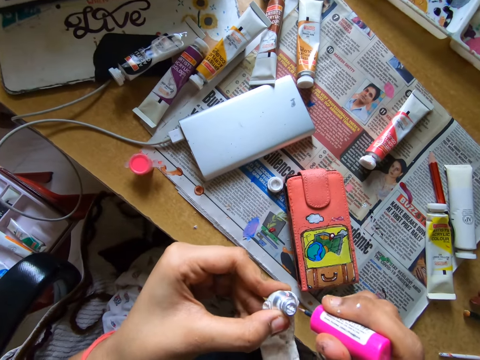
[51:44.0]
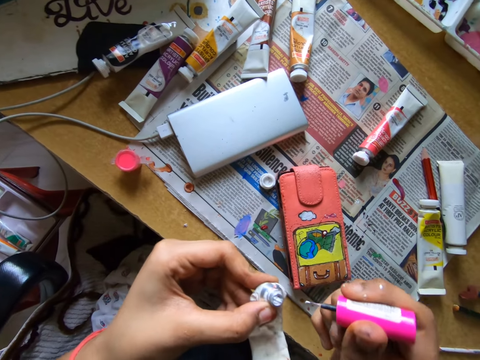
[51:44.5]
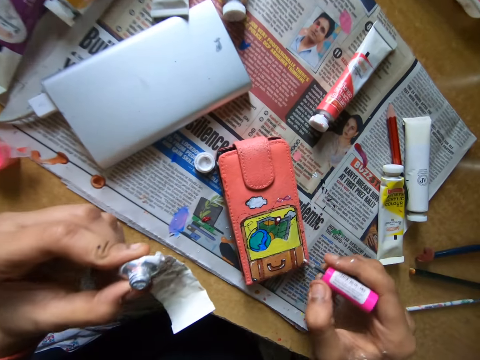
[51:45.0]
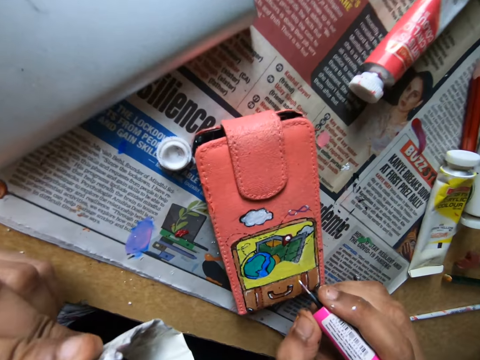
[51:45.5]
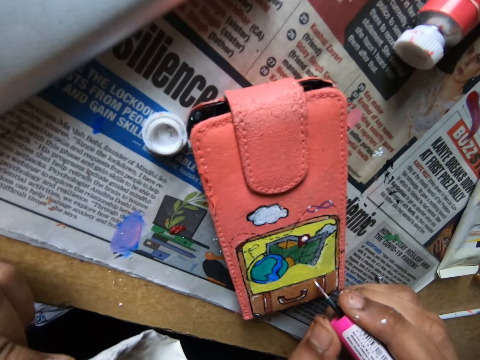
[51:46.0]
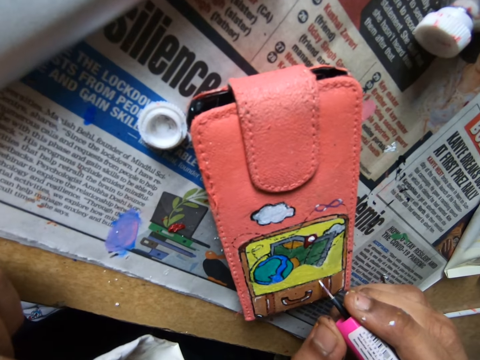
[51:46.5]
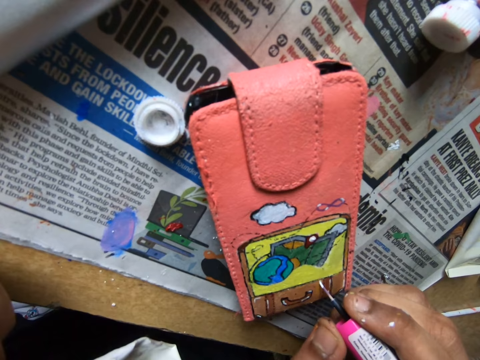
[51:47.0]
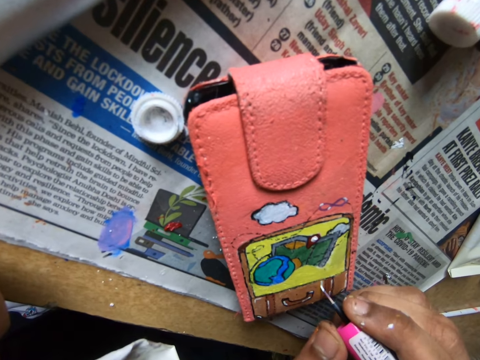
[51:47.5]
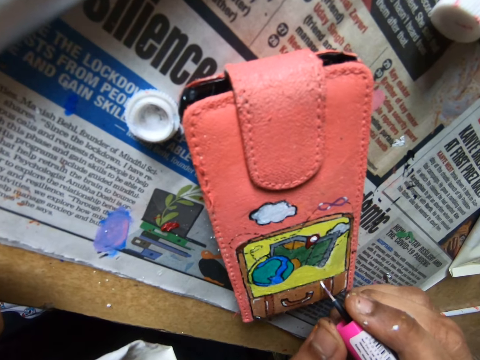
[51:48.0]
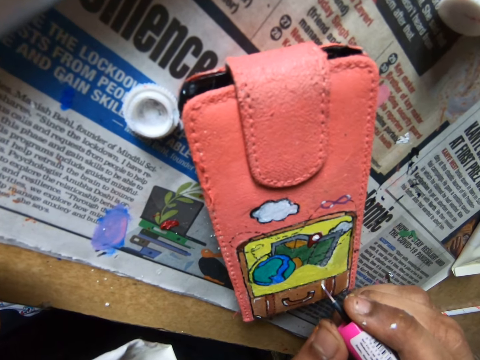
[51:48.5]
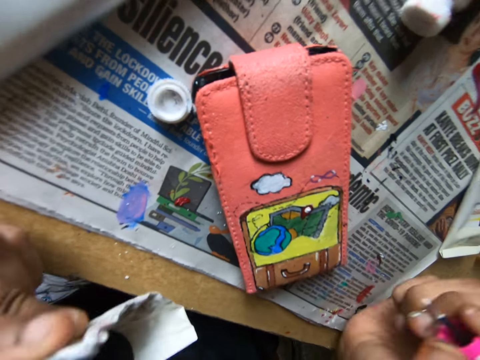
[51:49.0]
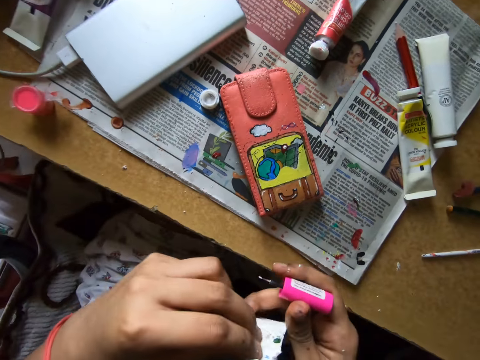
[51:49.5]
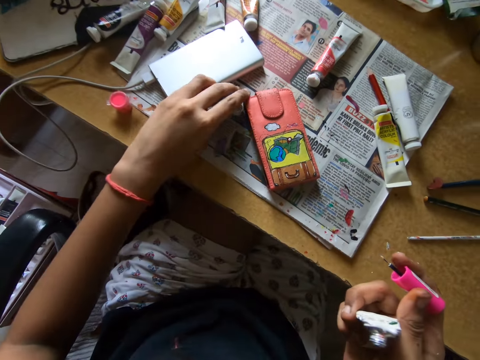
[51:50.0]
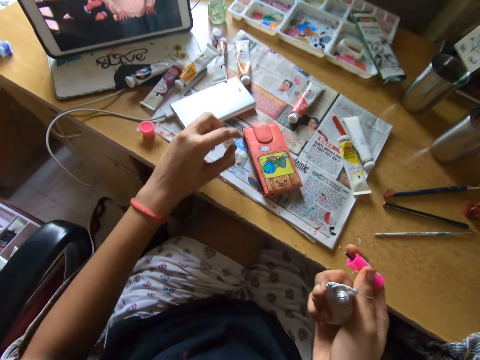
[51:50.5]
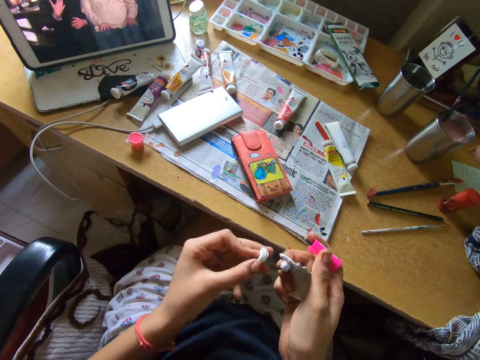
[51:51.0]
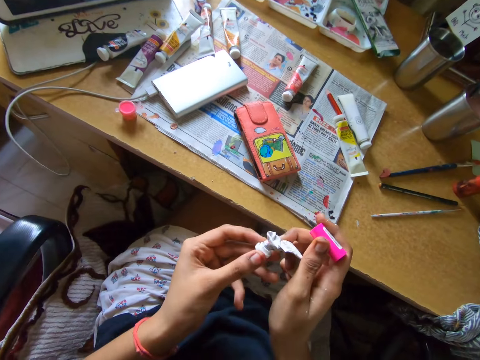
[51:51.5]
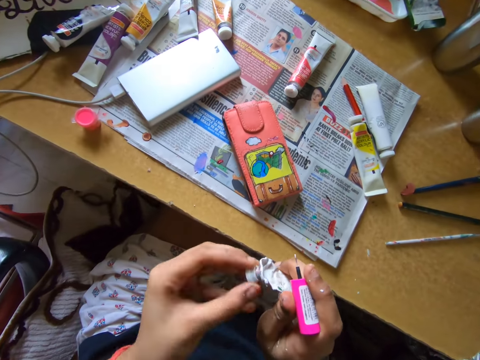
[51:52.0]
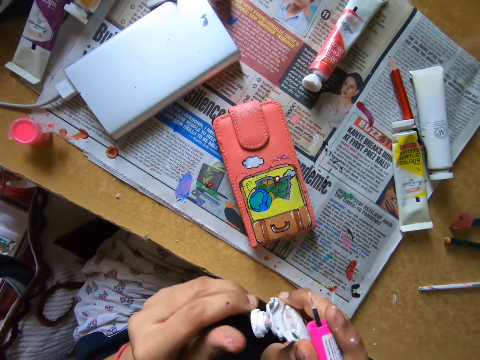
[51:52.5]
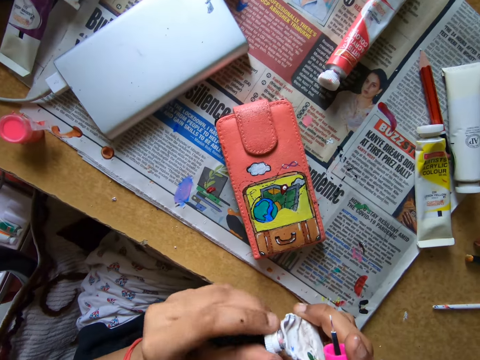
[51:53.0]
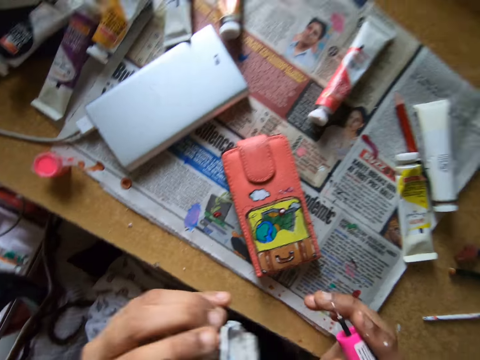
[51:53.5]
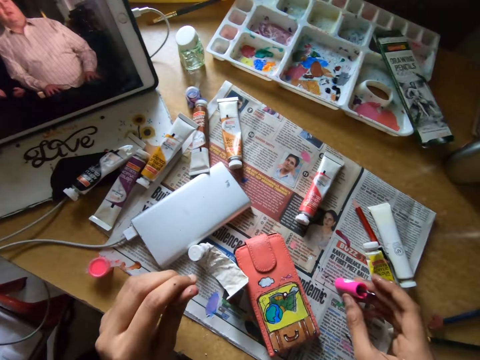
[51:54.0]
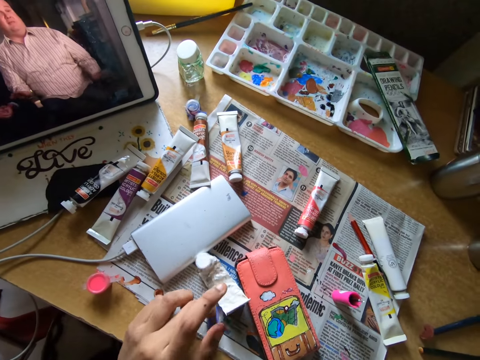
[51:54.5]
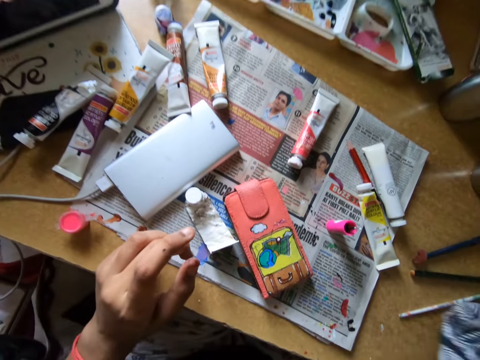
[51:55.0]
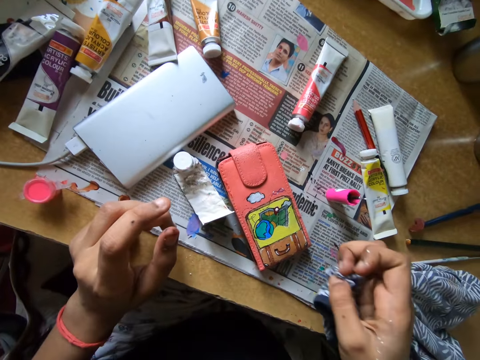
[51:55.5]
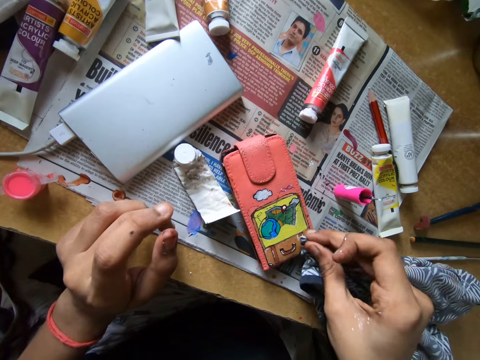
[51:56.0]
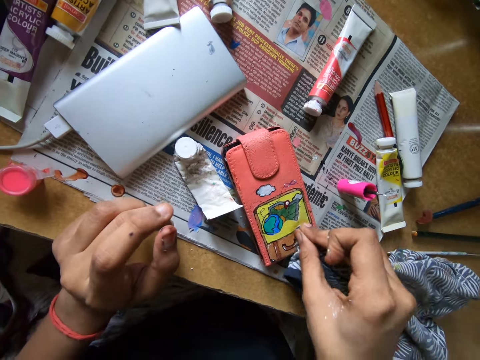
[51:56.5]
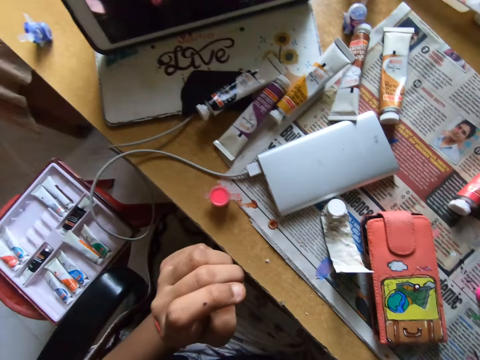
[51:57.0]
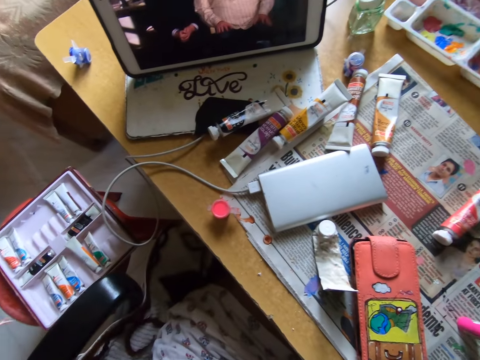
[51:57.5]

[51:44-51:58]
The camera wearer dips the color brush in the water color tube or paint can. They apply color on the drawing on the wallet. They transfer the paint can to the right hand. They pick up the water color tube lid on top of the newspaper. They close the squeezed water color tube. They drop the squeezed water color tube on the newspaper and drop the color brush on the newspaper. They pull the cloth and wipe off paint on the wallet with the cloth.

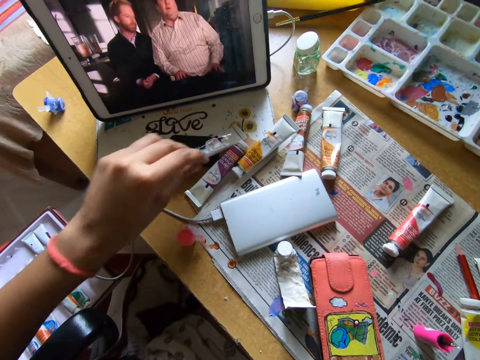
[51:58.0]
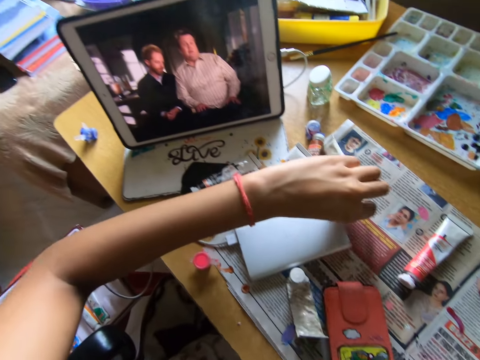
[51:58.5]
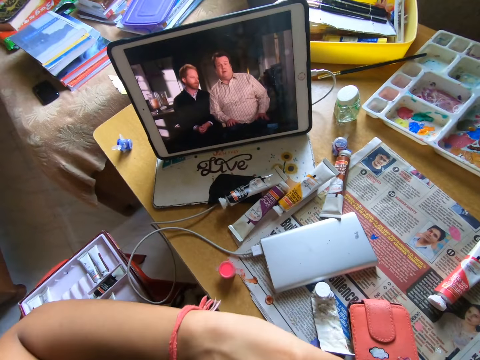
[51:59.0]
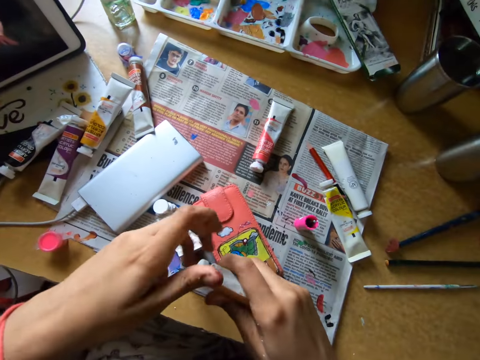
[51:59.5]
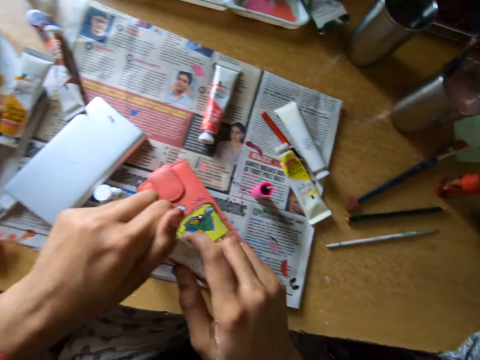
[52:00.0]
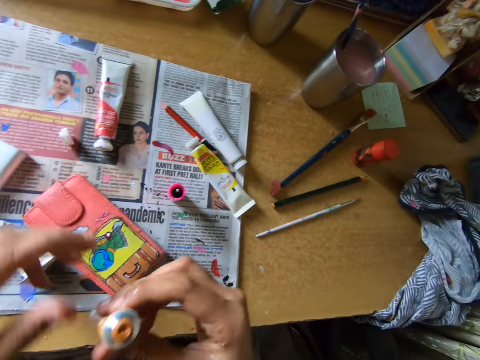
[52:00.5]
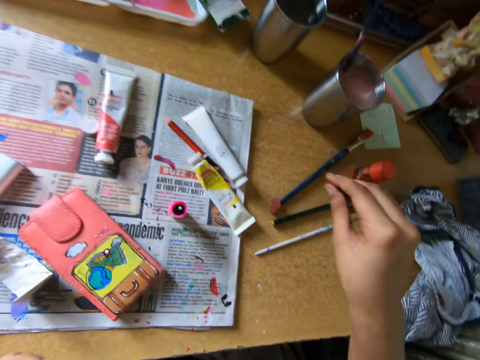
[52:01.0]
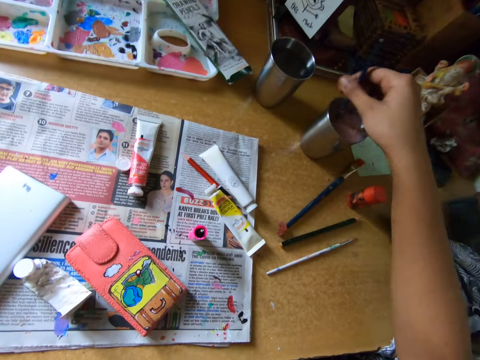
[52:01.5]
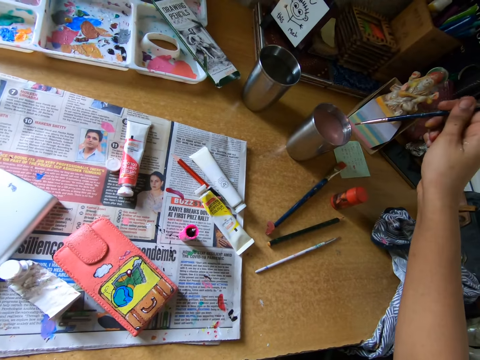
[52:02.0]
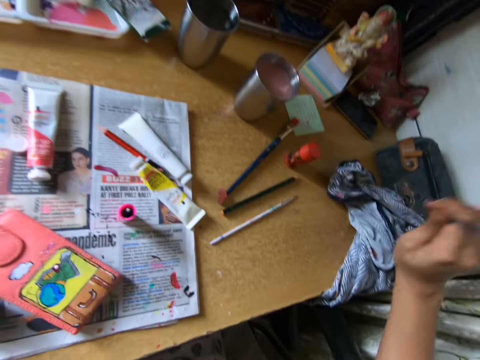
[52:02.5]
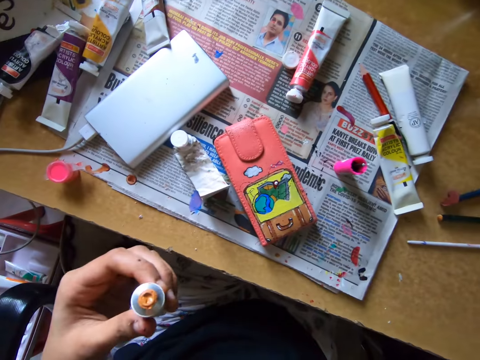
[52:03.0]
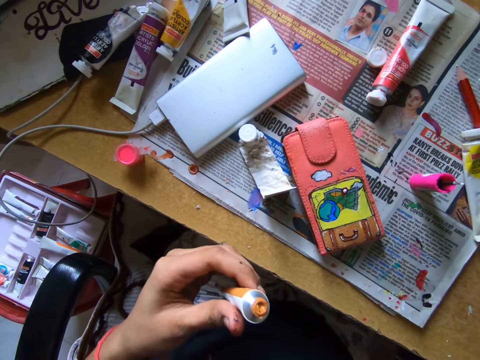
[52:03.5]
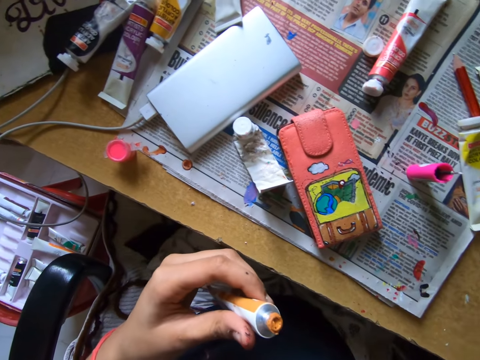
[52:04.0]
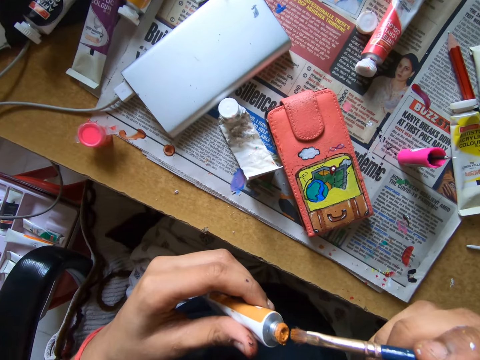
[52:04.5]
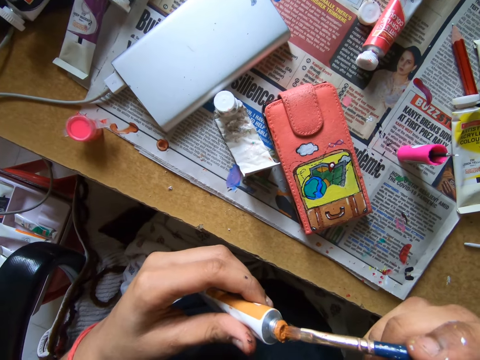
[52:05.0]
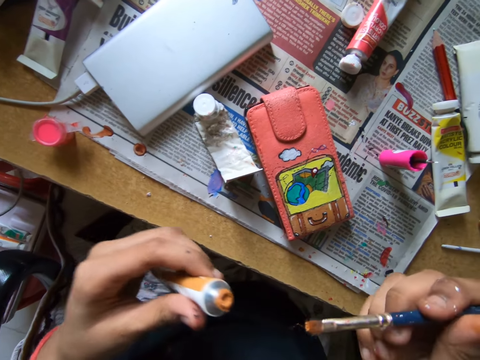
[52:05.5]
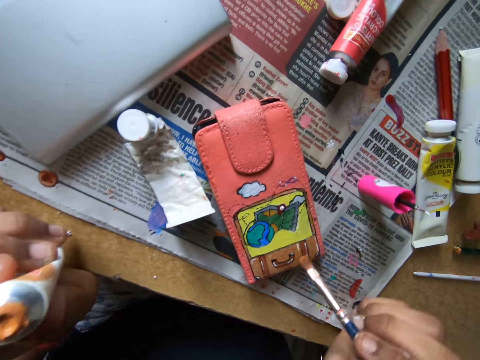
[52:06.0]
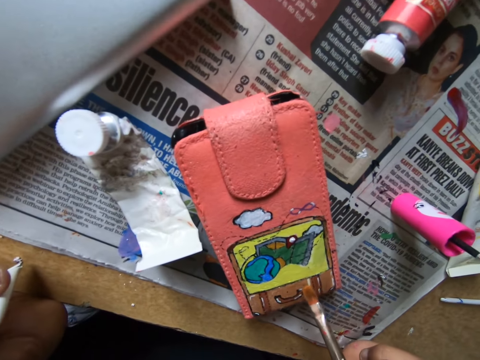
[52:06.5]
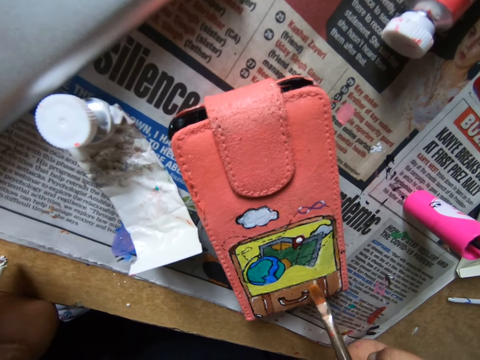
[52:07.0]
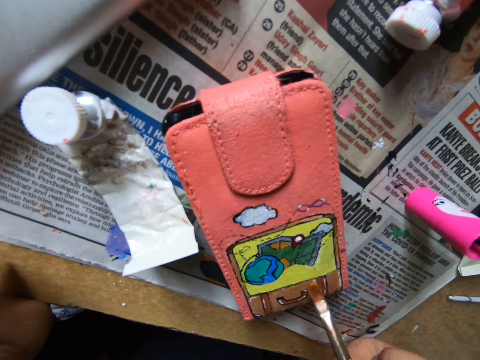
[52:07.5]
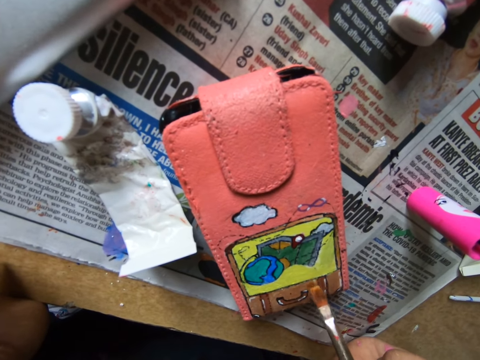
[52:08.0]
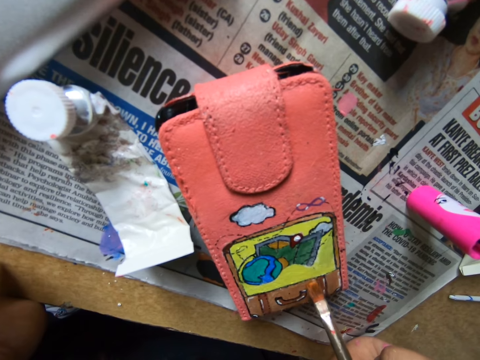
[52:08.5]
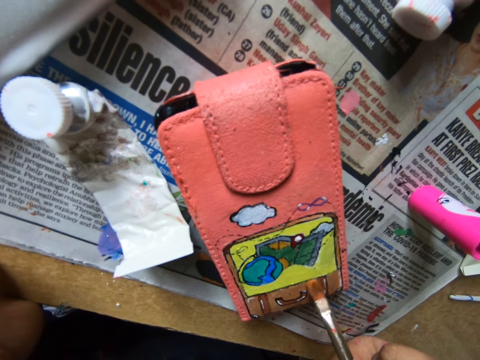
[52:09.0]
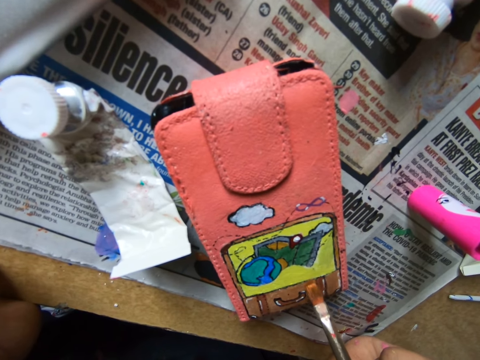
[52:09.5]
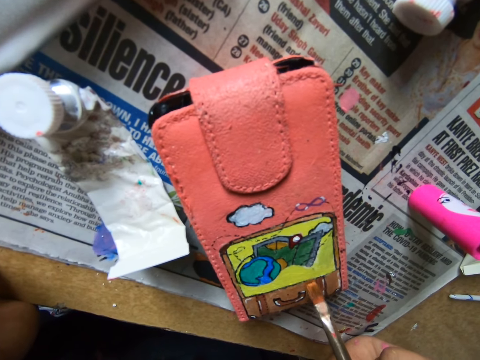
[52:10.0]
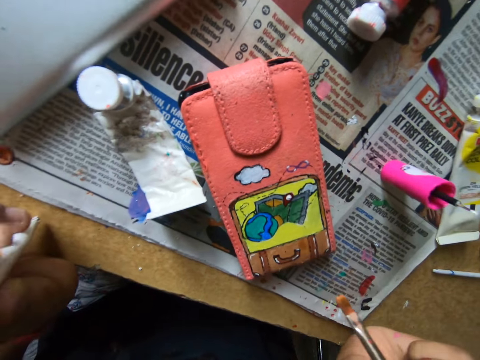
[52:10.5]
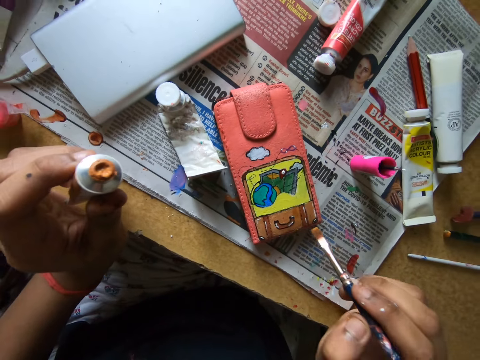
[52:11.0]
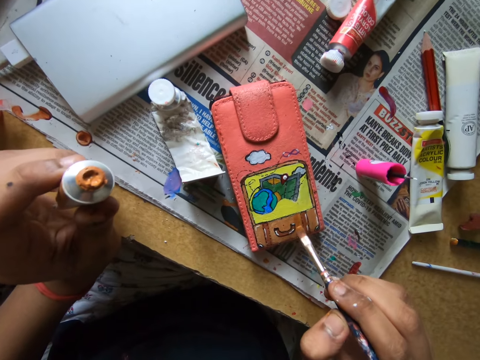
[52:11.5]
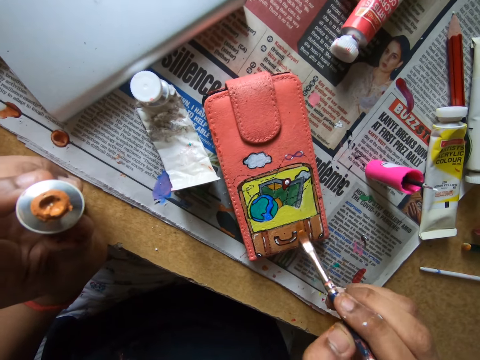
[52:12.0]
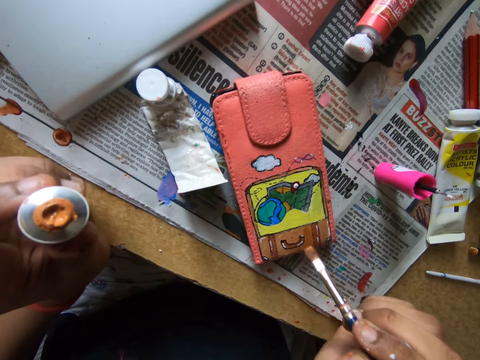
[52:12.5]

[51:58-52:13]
The camera wearer picks up a water color tube or paint can. They open the water color tube and throw a water color tube lid on the newspaper. They pick up a long color brush or pencil brush from a tumbler. They dip the pencil brush in the paint can. They paint the wallet with the pencil brush.
